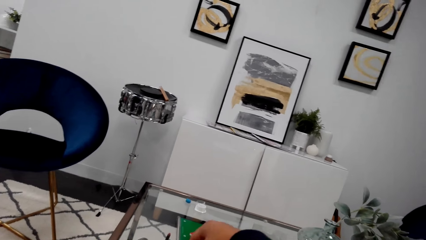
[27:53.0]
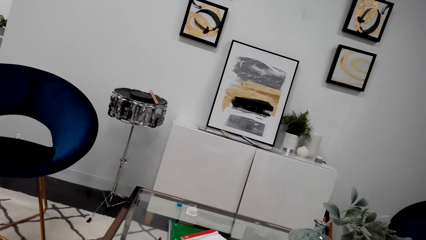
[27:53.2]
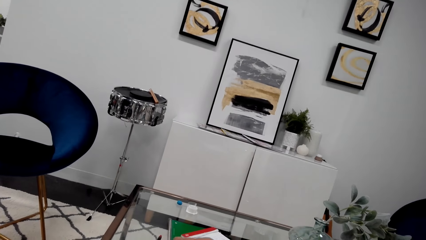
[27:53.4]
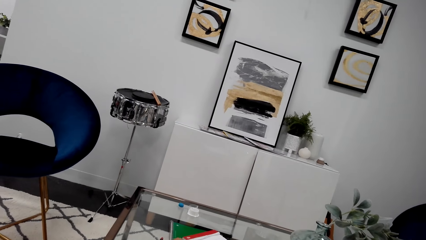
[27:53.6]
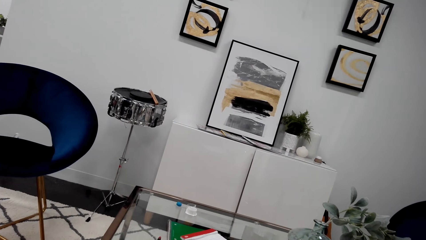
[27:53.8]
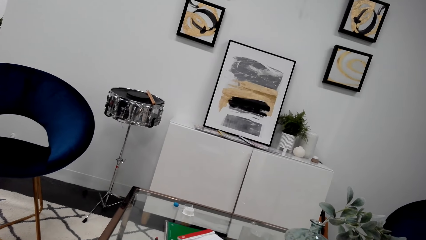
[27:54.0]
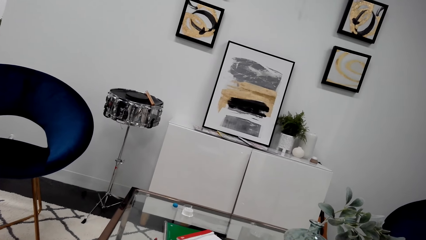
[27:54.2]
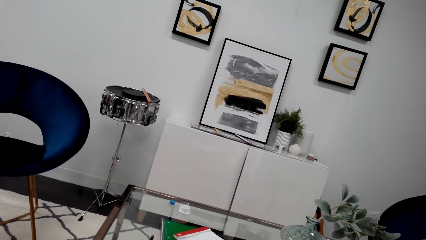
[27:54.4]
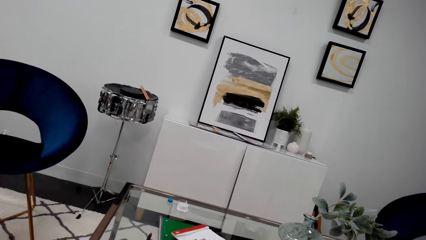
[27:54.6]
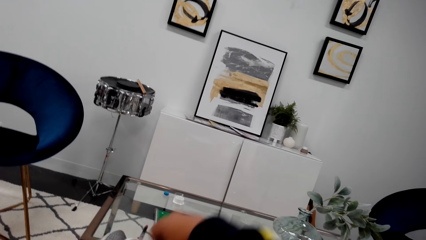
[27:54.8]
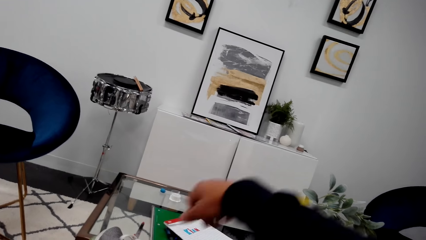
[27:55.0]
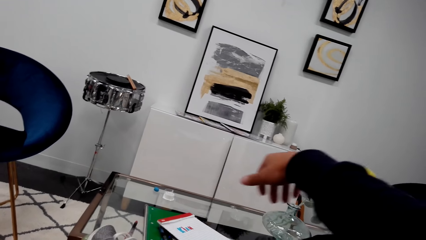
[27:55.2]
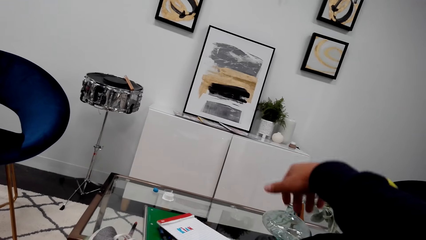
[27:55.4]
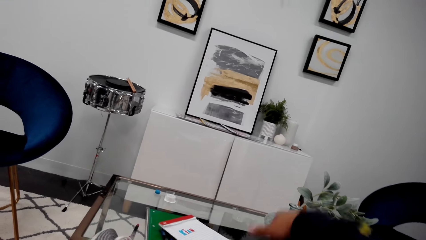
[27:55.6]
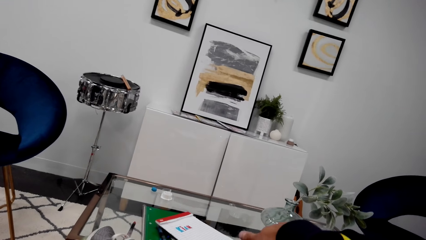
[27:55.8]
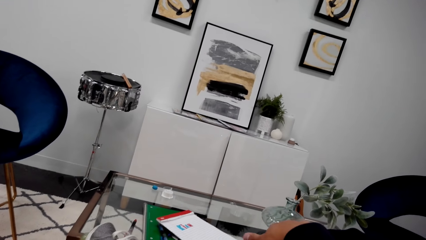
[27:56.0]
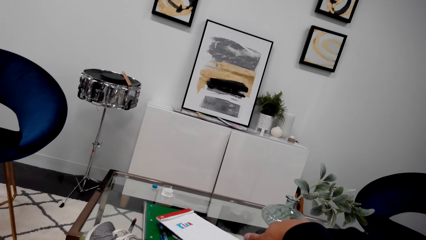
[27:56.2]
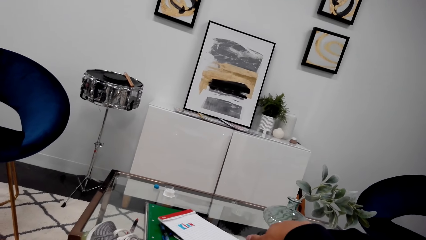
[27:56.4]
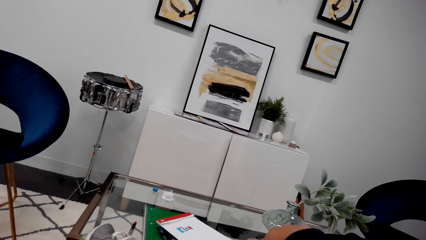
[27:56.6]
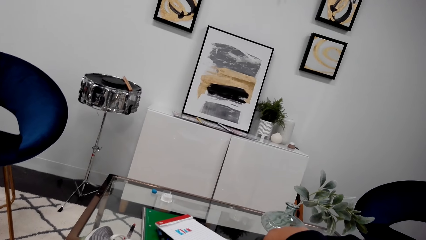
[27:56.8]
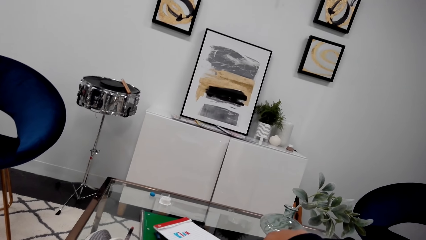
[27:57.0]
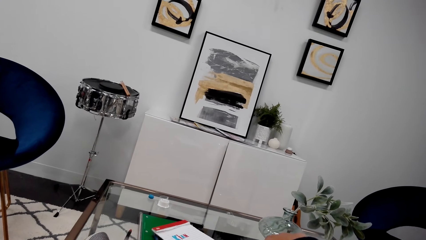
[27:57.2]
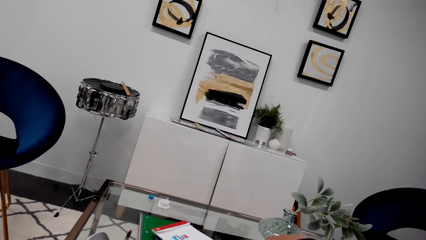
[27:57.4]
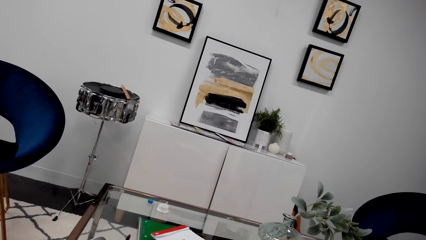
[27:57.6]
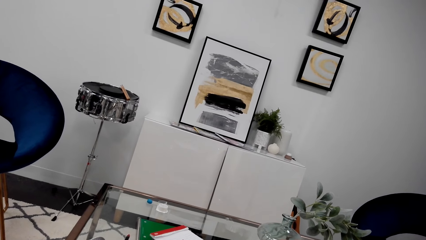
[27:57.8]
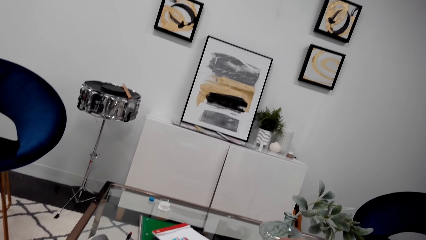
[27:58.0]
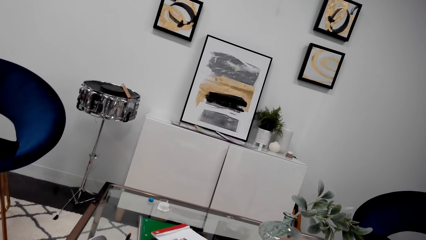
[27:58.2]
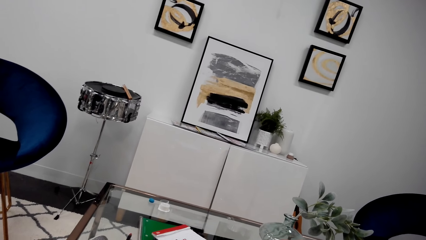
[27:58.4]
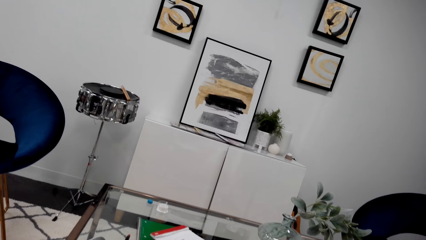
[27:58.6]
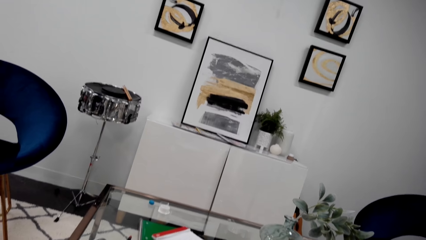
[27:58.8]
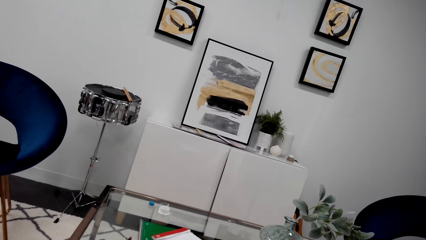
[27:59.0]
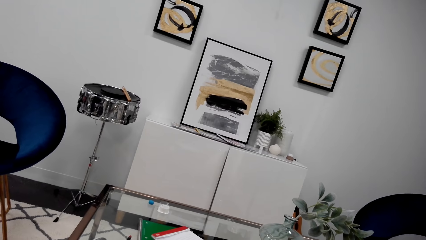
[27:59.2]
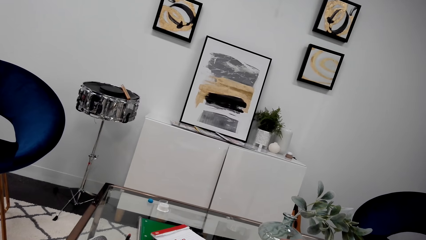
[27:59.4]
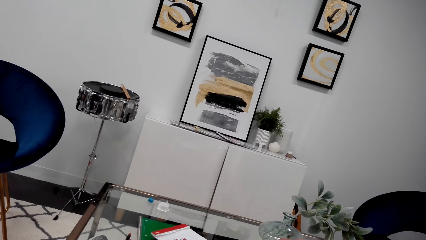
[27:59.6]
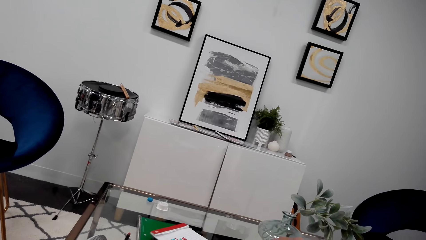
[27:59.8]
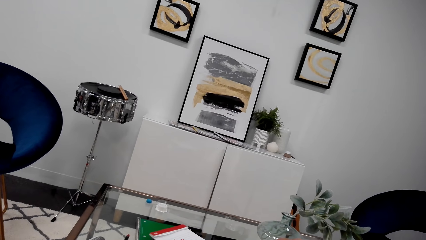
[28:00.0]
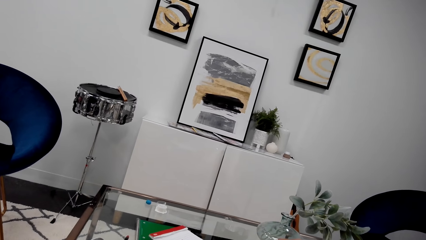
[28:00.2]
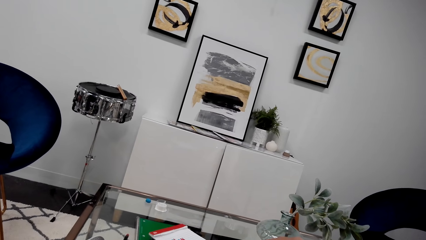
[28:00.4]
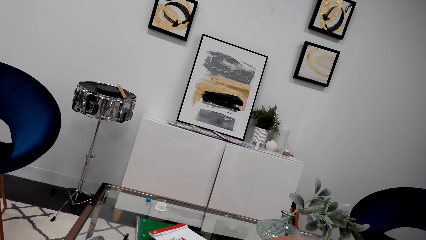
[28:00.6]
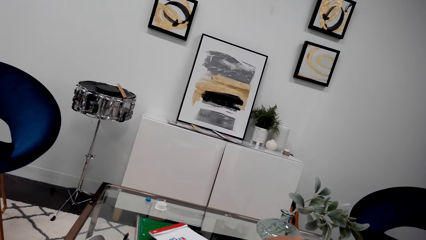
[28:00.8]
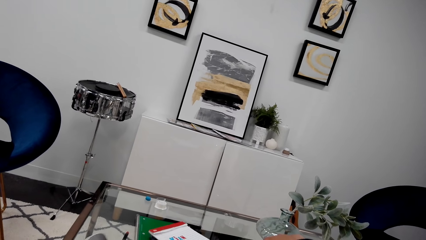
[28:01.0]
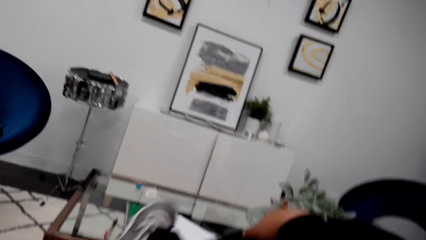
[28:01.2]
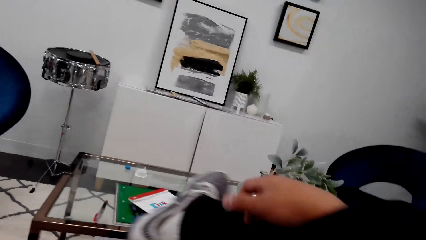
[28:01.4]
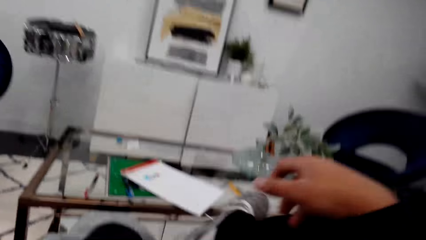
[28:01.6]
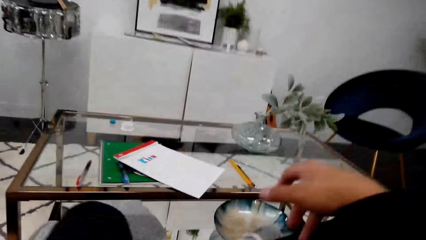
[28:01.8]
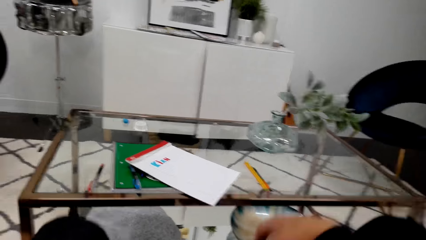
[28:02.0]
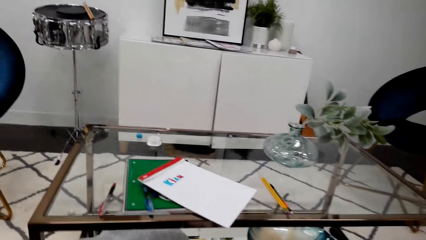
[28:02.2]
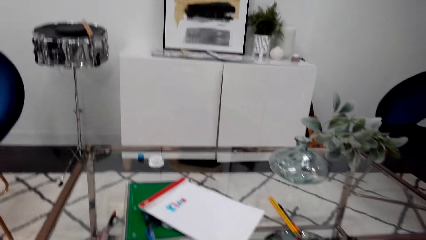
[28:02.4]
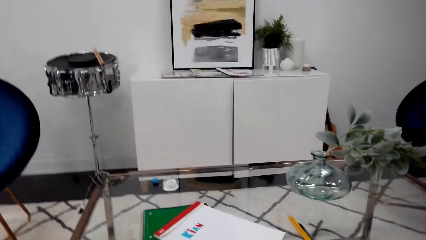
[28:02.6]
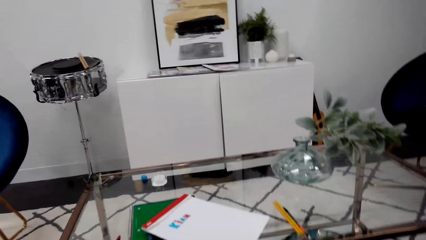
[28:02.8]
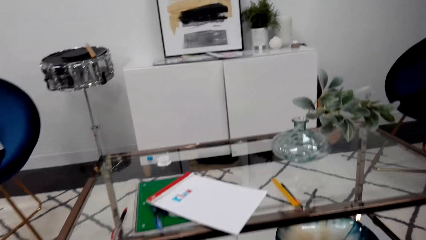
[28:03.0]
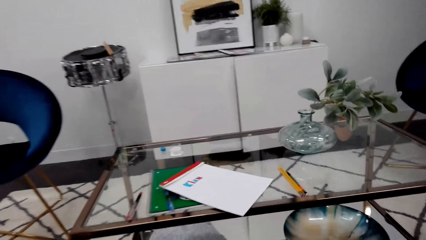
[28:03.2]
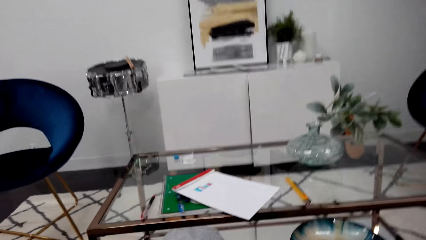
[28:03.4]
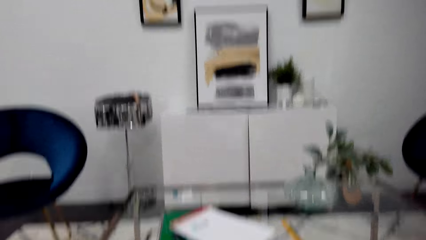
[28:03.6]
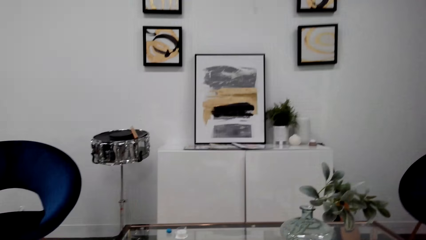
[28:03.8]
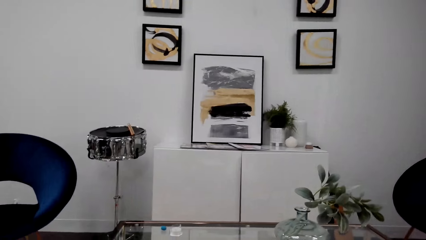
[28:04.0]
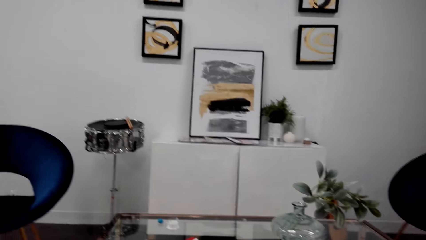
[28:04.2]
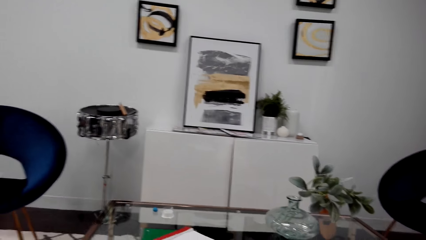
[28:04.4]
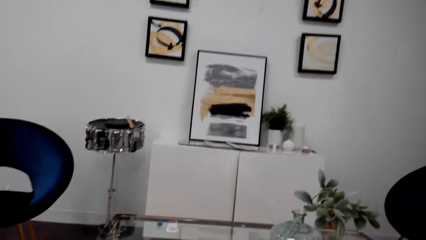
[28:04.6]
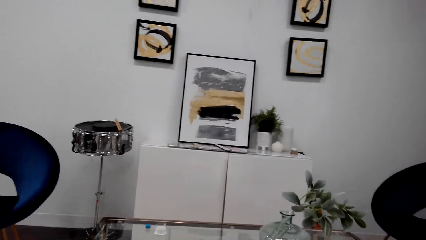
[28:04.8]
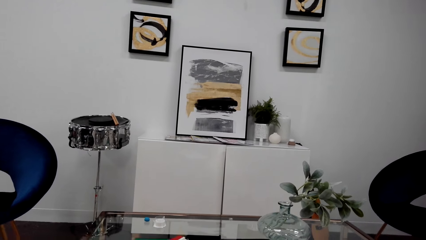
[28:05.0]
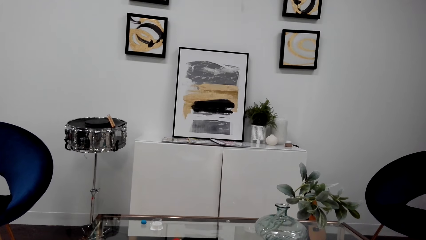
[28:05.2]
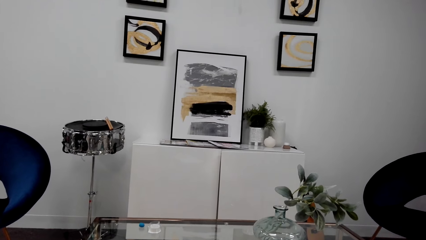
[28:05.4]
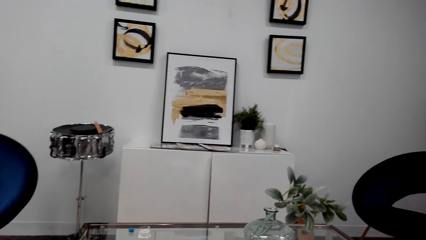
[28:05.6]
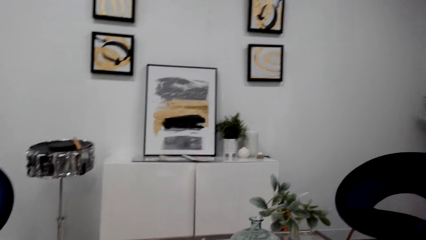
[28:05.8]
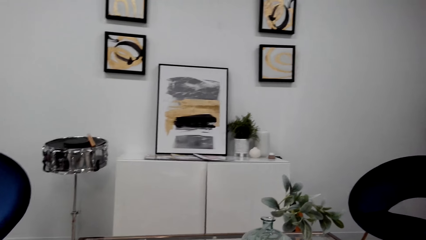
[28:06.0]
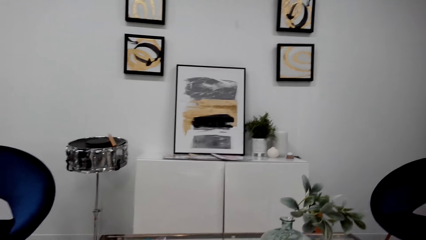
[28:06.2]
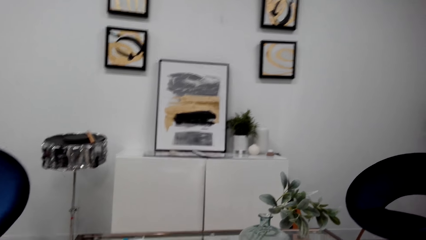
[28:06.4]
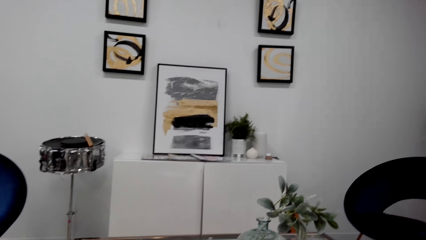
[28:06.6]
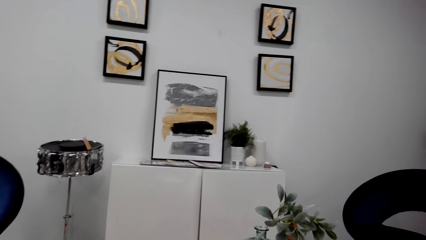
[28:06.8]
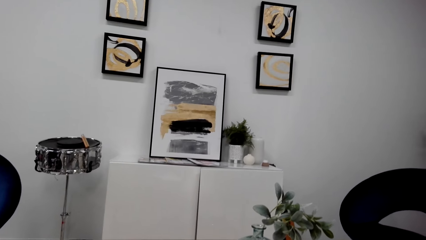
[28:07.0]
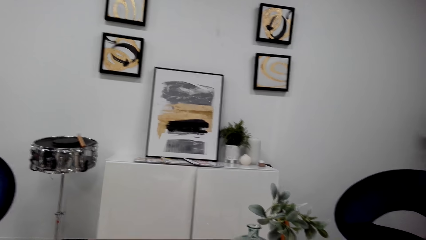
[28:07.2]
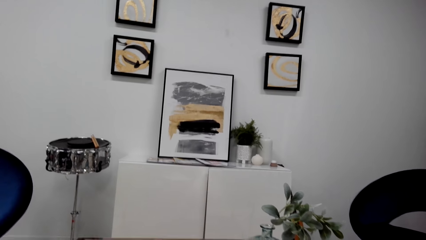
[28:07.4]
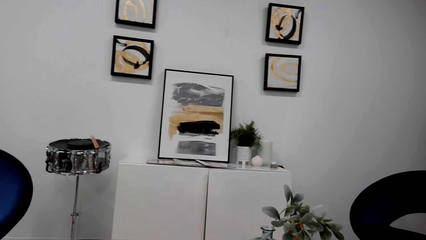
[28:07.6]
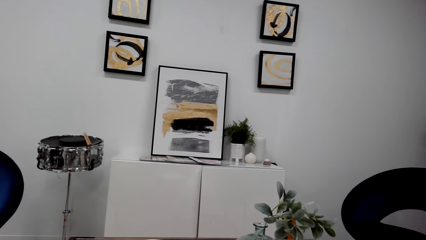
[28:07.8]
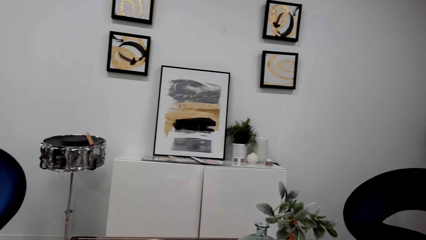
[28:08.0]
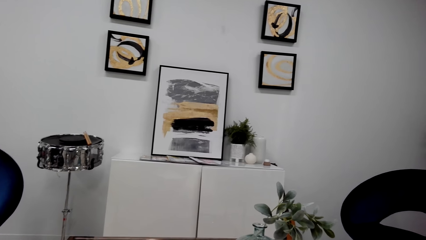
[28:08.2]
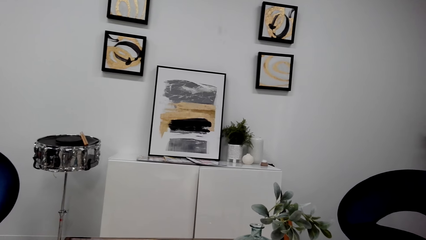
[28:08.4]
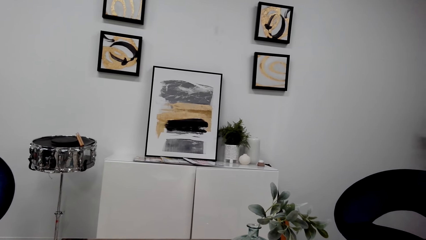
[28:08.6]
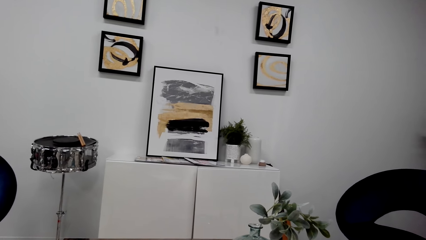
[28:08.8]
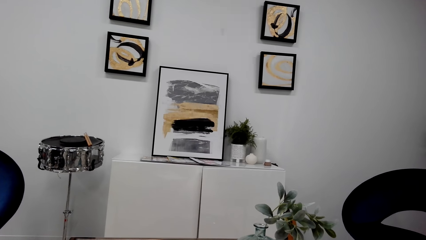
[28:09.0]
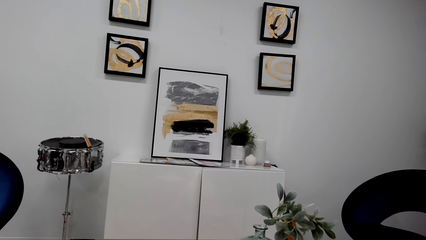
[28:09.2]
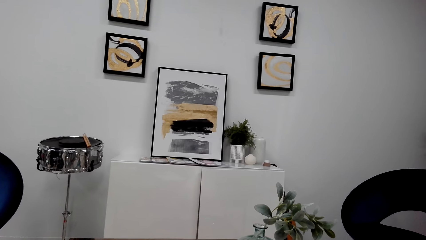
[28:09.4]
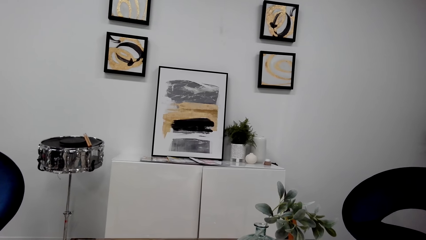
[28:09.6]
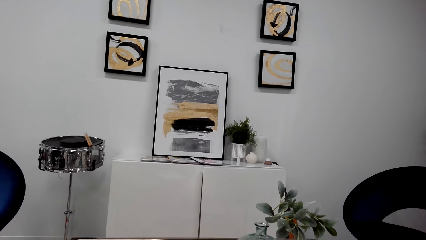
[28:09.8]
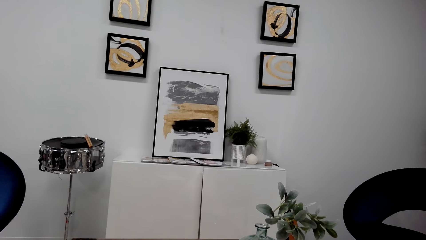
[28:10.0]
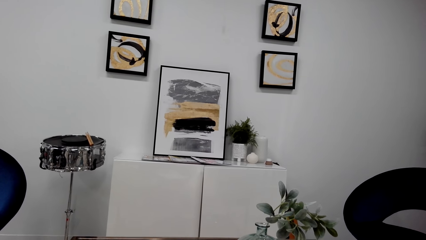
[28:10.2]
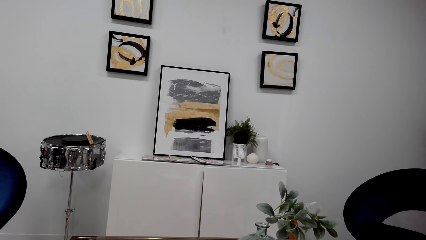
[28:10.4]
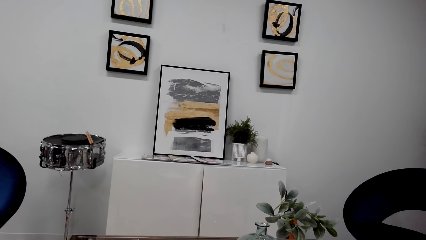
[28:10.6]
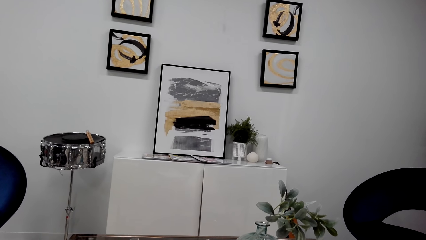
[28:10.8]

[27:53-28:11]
The camera wearer moves a hand. They move a hand again. They hold a leg with a hand. They stare at the wall. They put down the leg. They stare at the wall.
